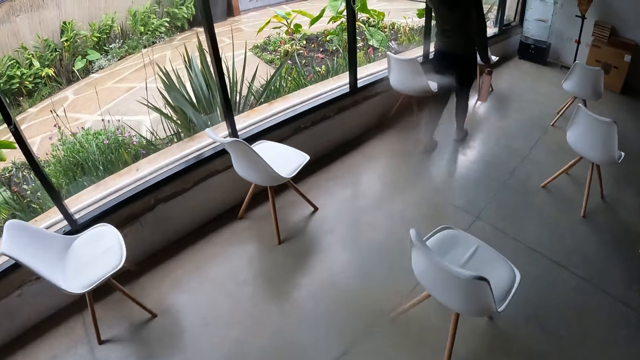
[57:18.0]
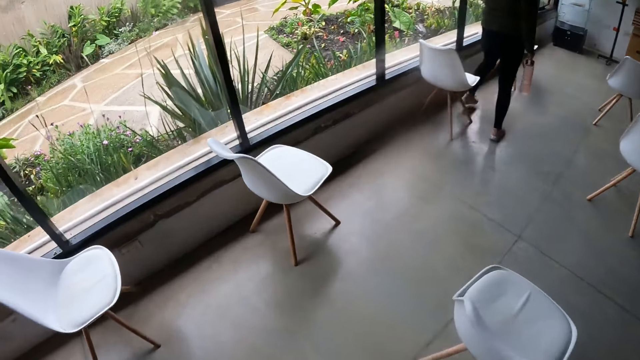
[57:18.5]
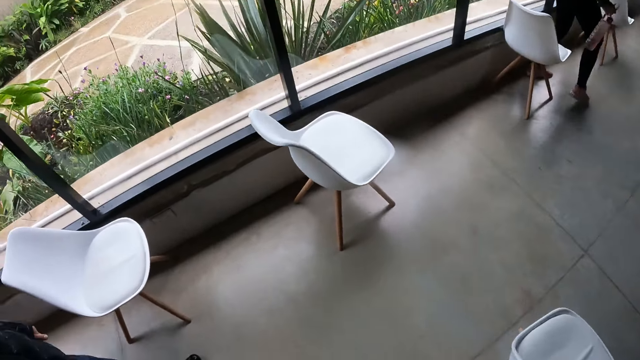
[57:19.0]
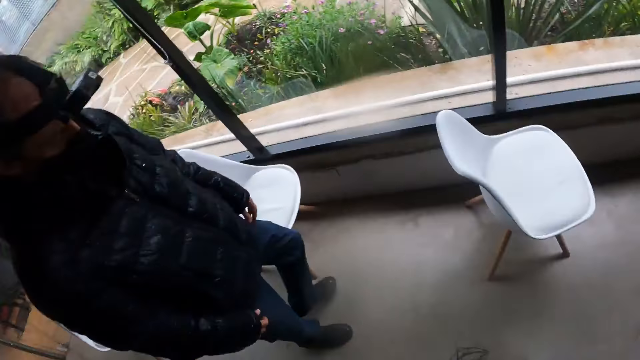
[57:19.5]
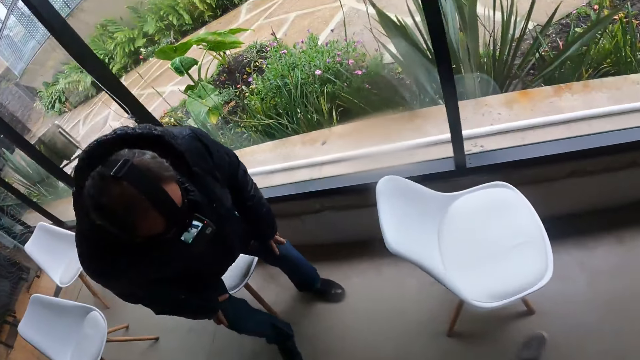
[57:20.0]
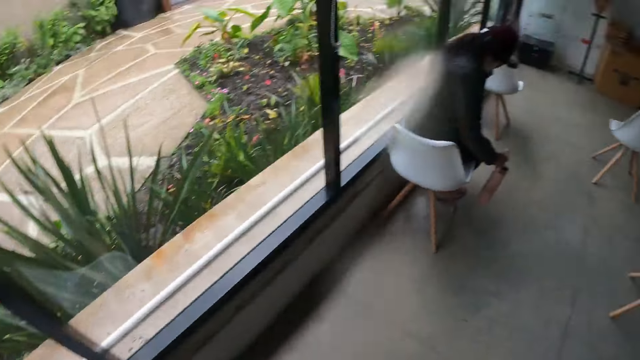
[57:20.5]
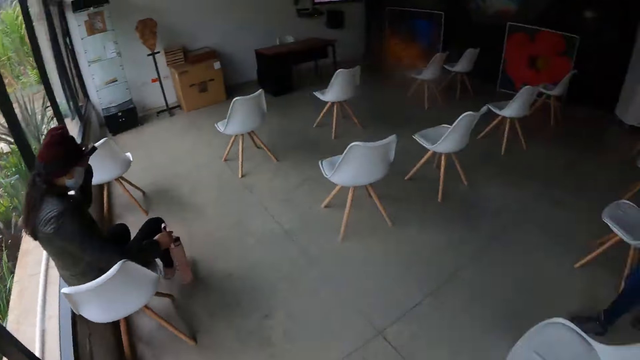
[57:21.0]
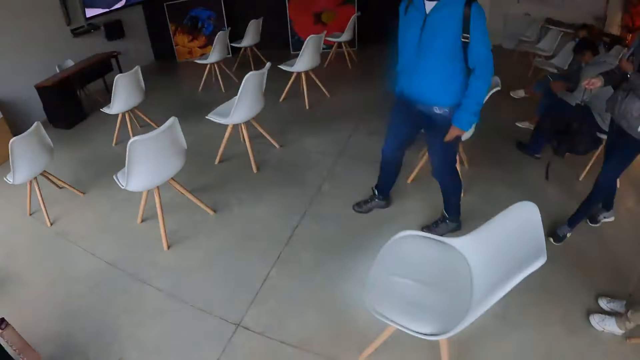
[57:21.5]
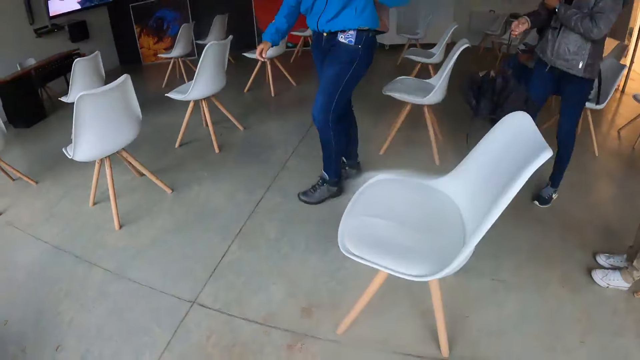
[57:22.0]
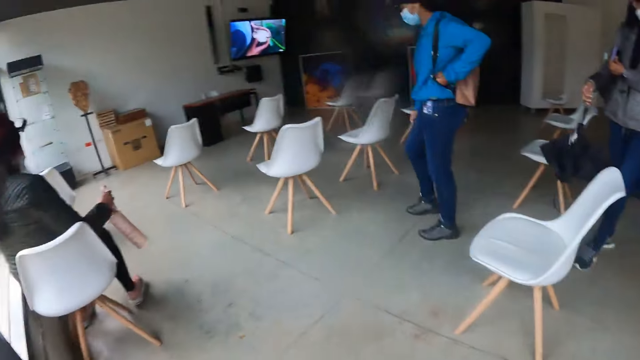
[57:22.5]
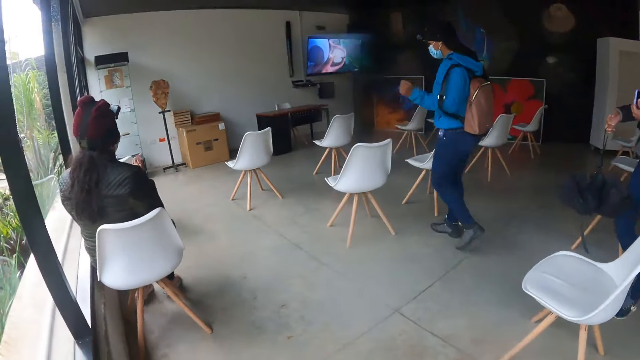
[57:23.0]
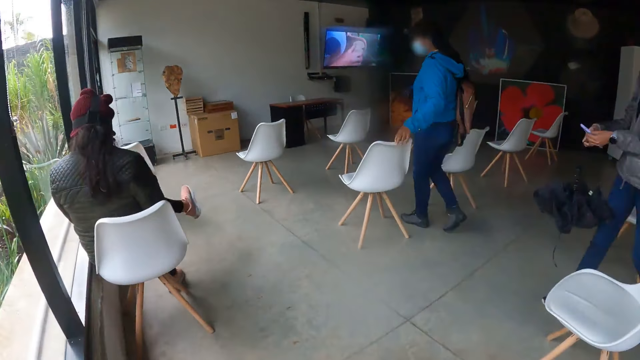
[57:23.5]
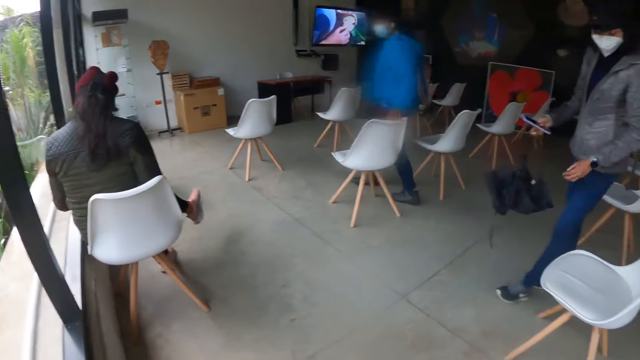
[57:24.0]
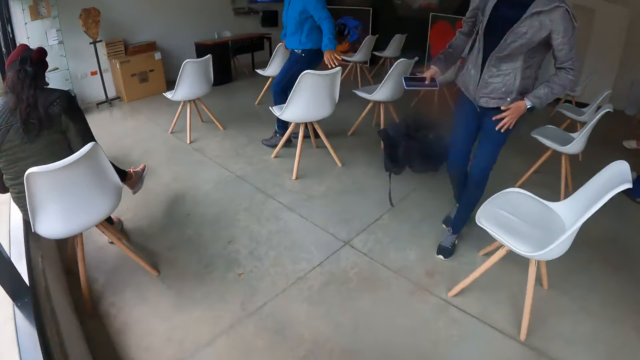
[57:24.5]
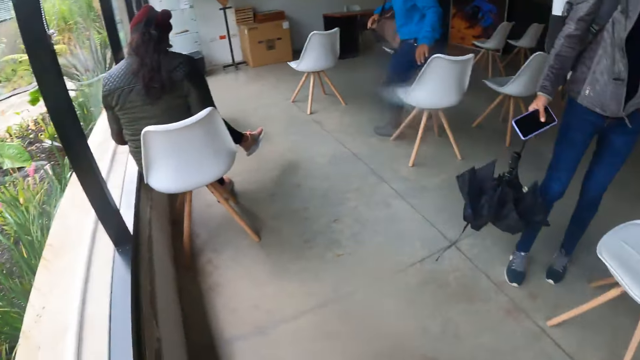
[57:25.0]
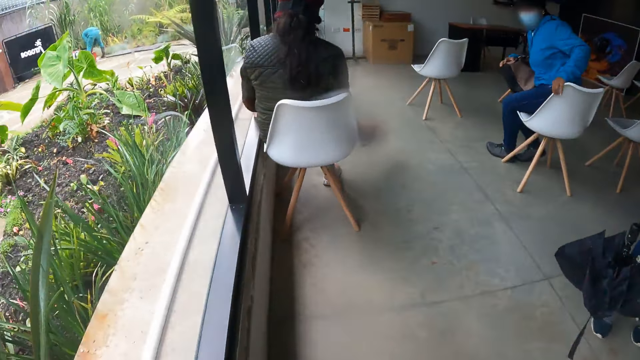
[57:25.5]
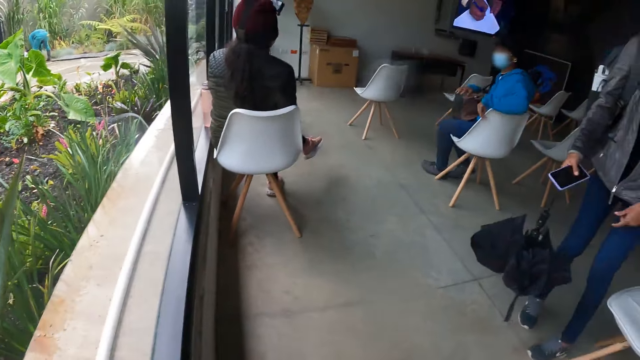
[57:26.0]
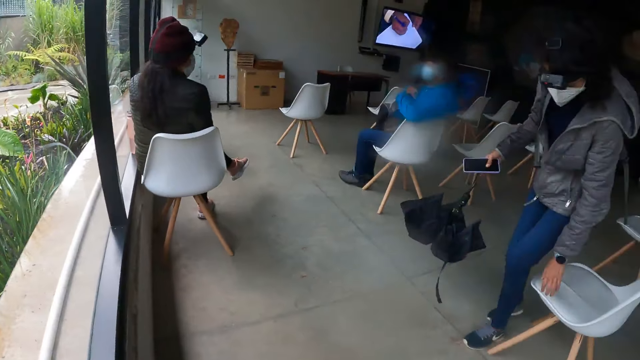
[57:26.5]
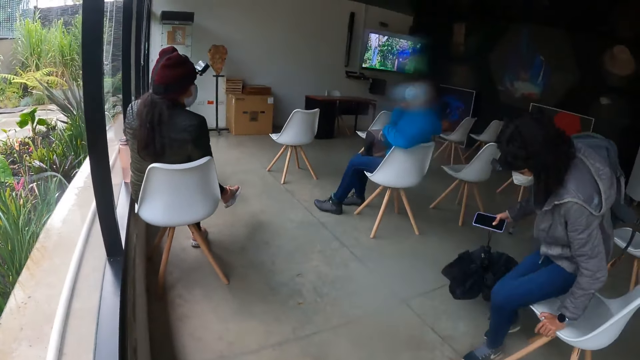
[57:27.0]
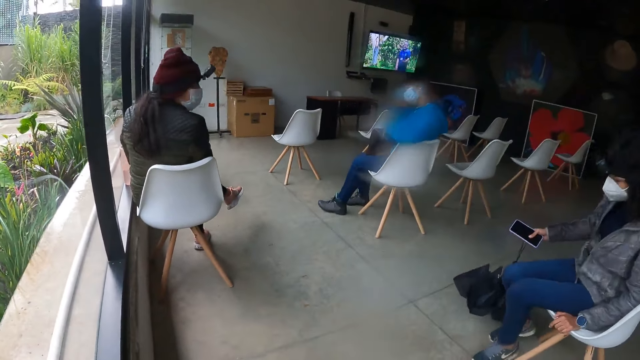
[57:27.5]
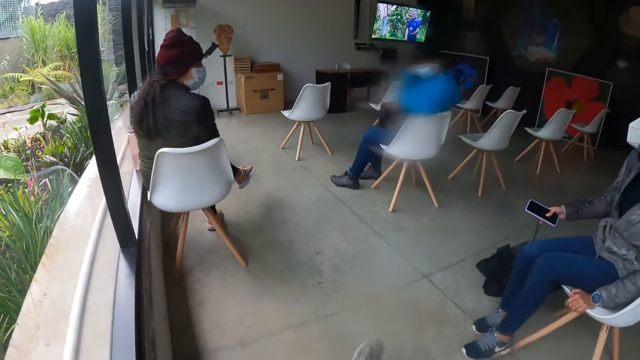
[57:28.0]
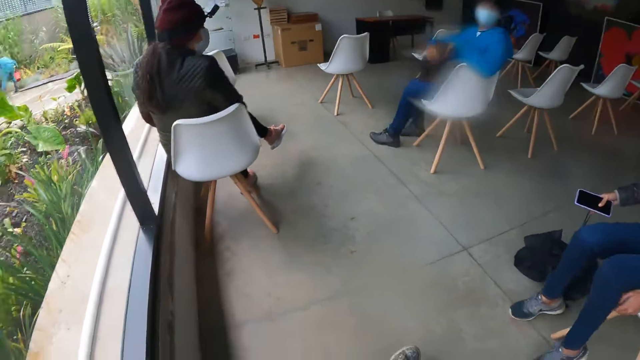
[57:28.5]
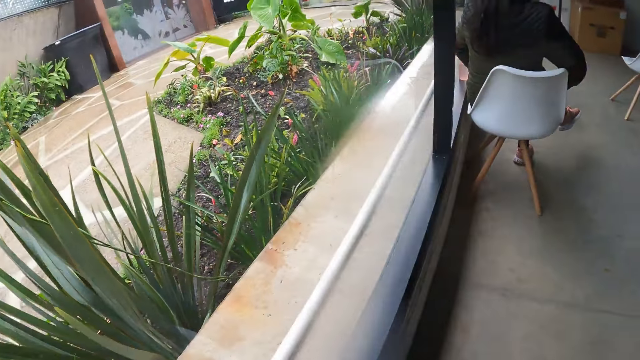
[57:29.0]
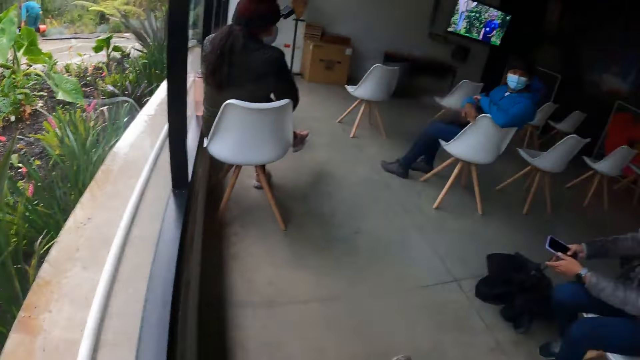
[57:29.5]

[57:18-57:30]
A woman sits on a chair. The camera wearer sits on a chair. They look at the room. Another woman sits on a chair. A third woman sits on a chair.

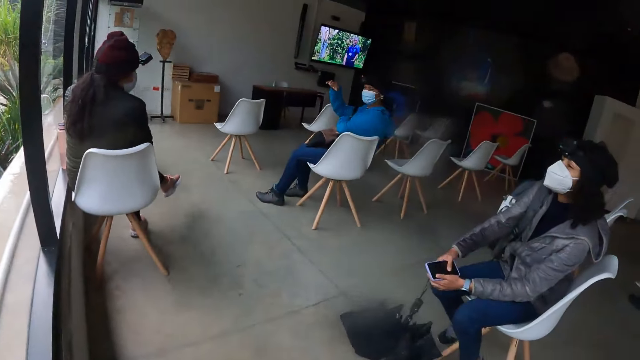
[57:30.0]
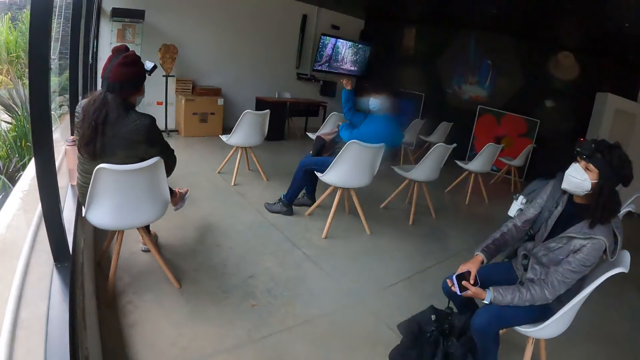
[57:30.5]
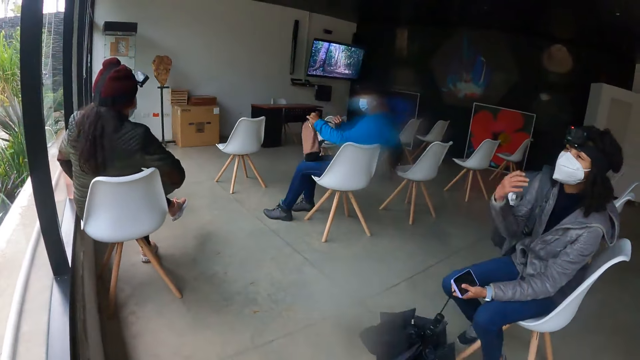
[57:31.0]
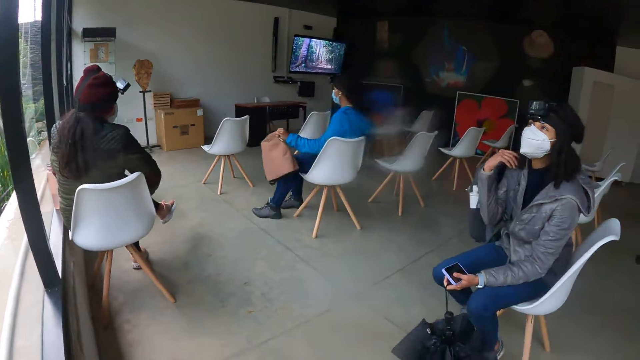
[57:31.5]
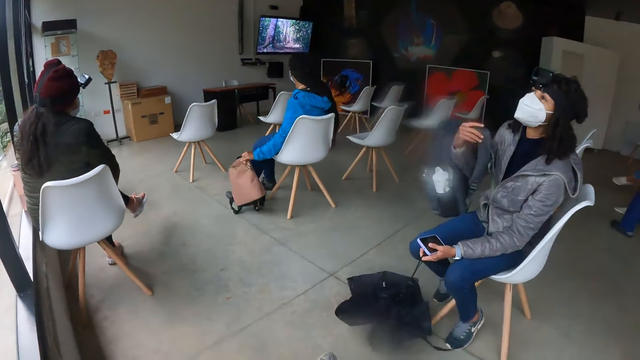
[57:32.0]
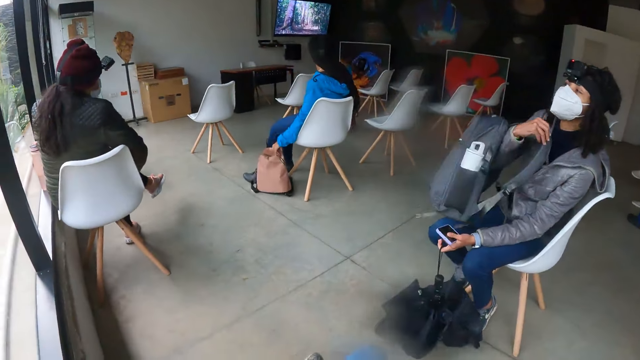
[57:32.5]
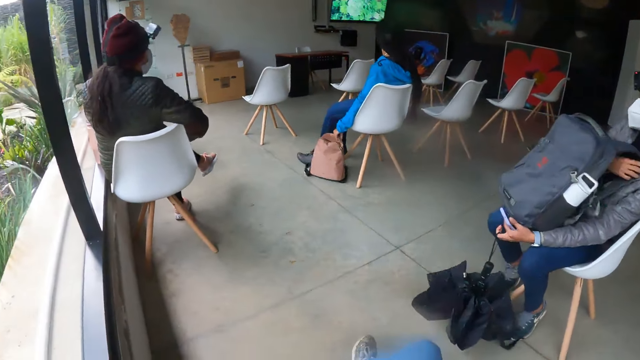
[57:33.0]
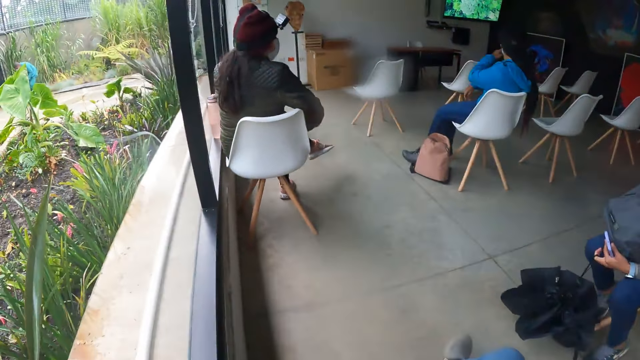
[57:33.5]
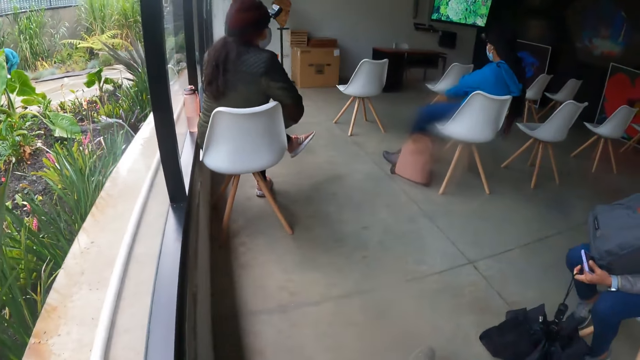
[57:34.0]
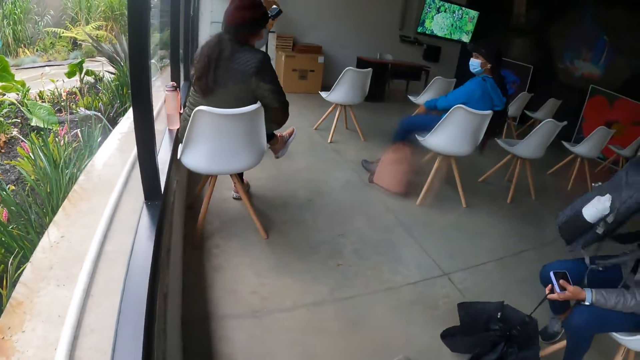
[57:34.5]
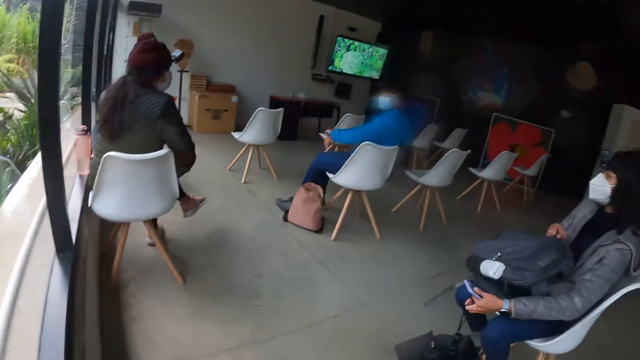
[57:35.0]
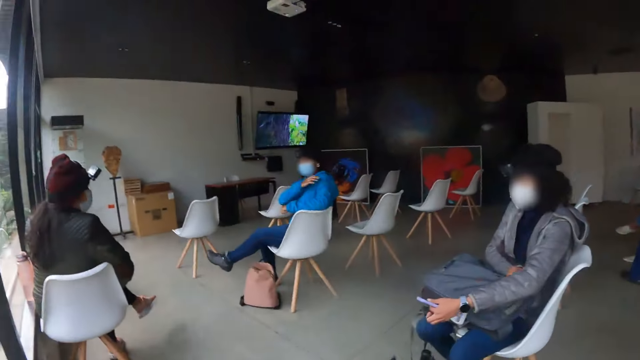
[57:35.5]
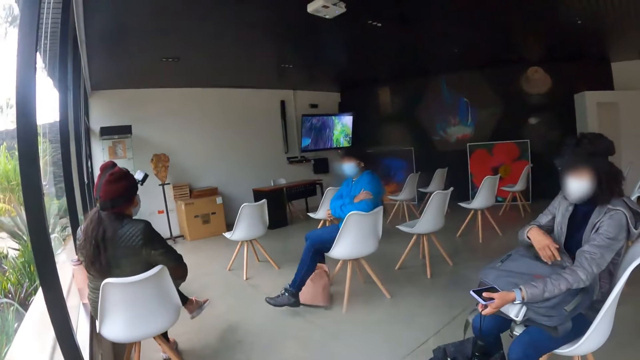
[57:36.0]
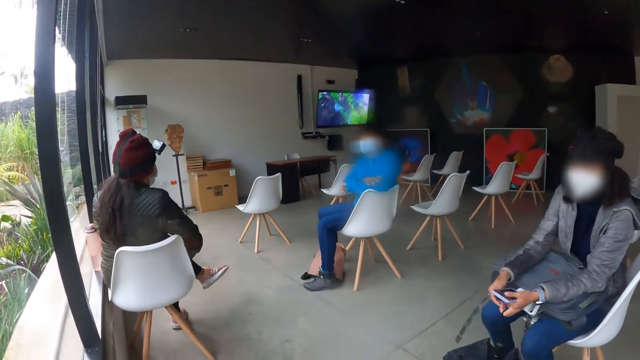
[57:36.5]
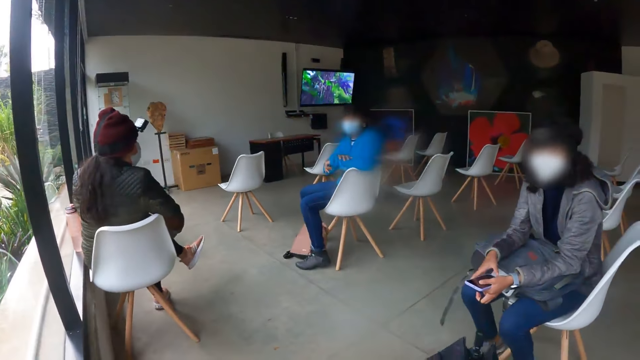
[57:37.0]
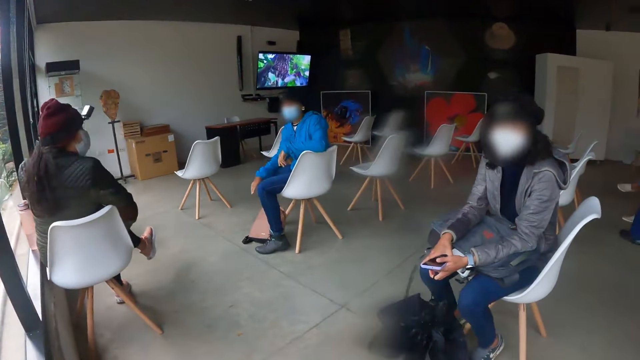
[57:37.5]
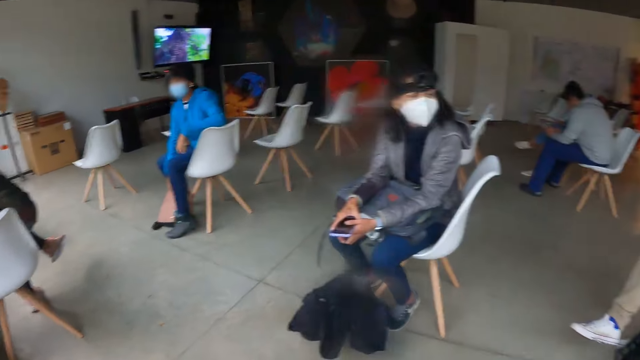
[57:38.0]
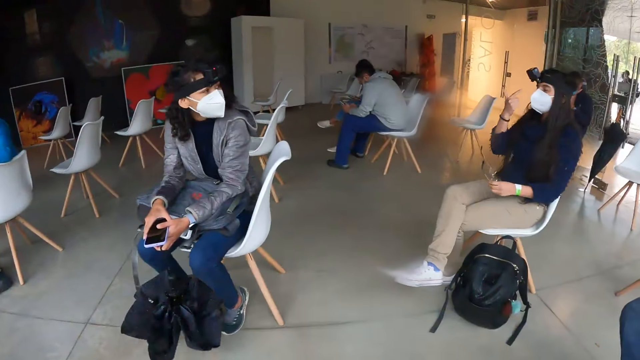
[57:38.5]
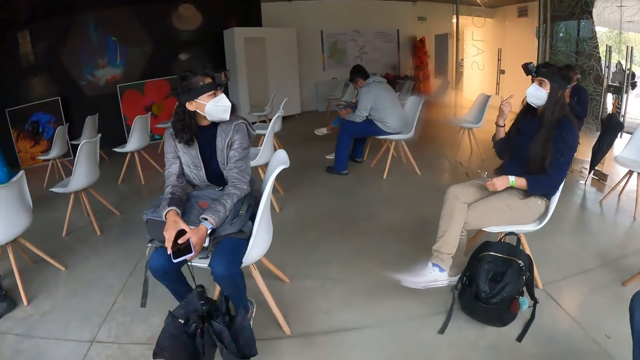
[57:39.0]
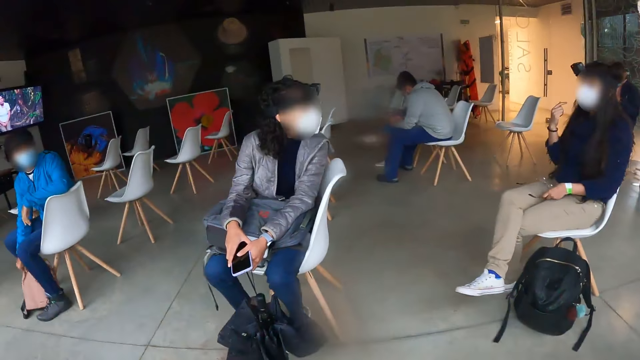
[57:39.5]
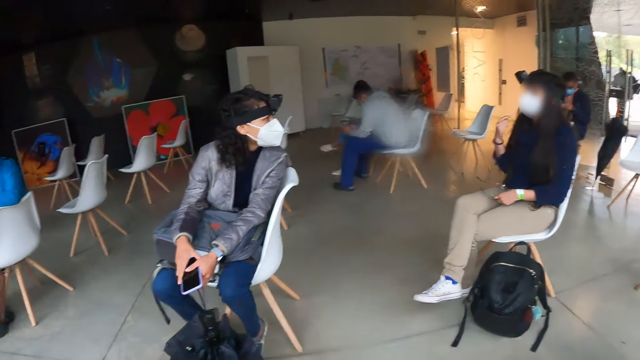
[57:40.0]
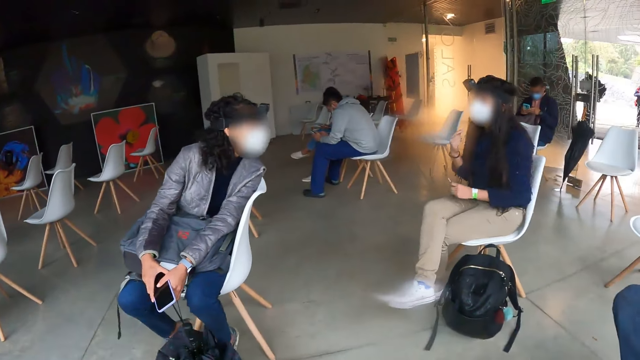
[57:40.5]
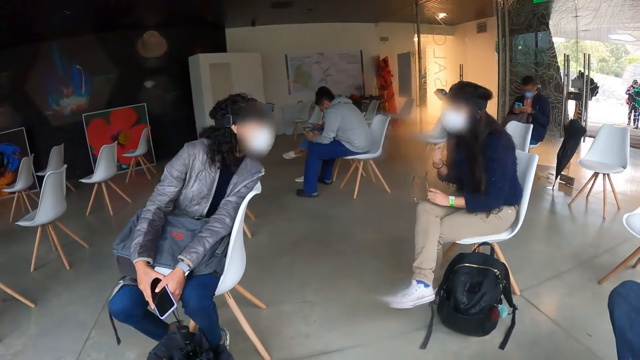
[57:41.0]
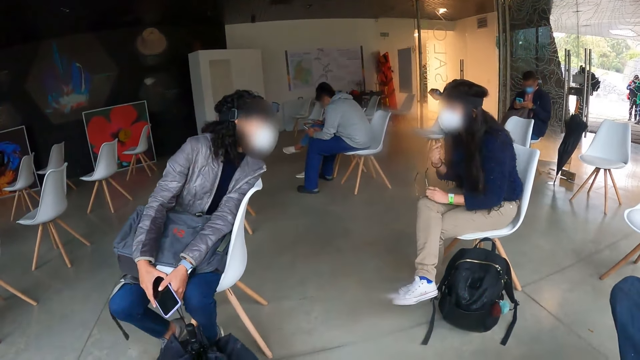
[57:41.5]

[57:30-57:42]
A woman drops a bag on the floor with her left hand. Another woman interacts with a third woman.
